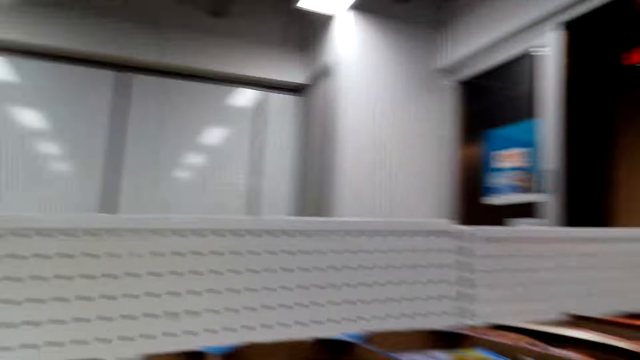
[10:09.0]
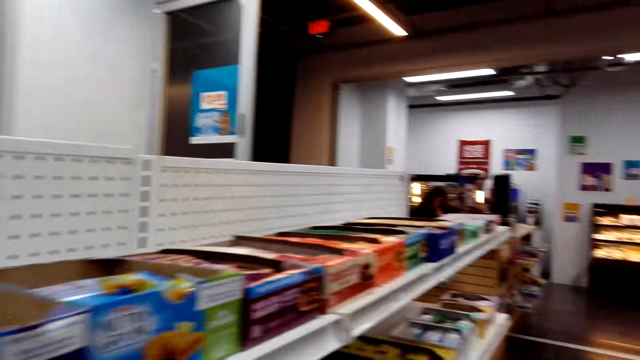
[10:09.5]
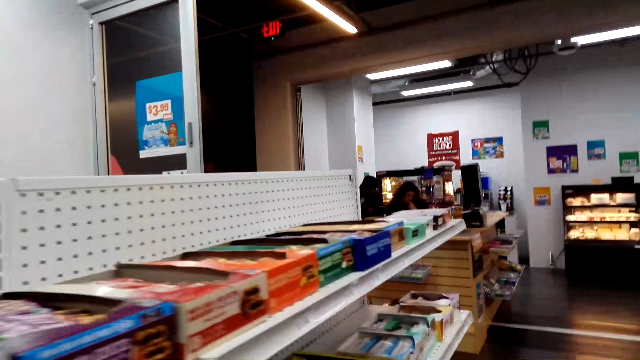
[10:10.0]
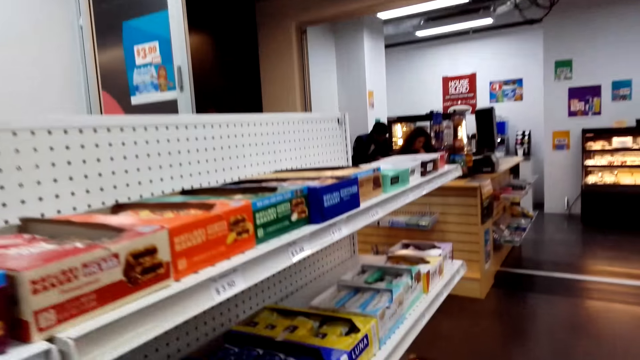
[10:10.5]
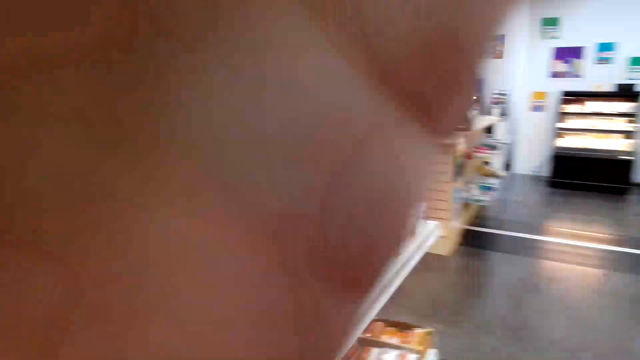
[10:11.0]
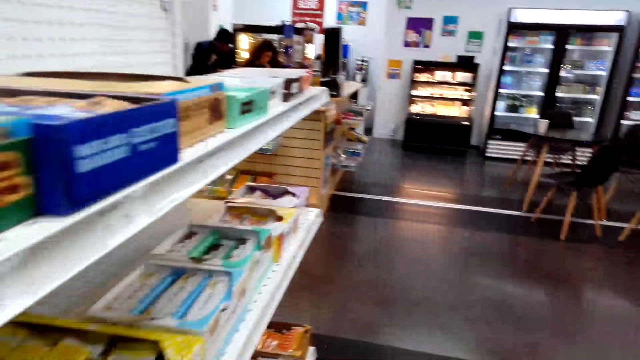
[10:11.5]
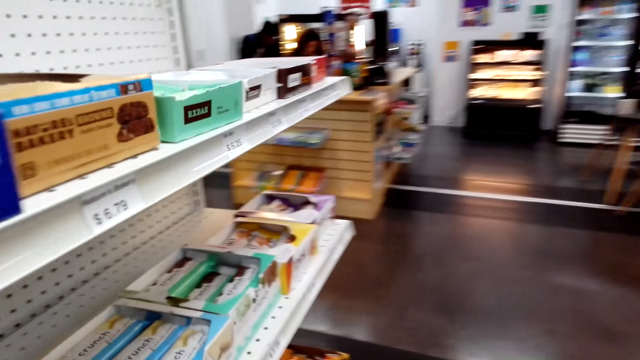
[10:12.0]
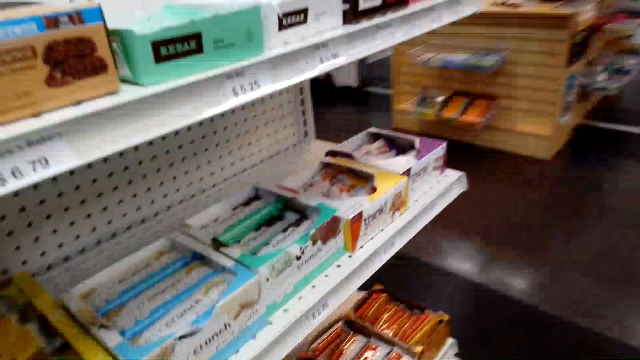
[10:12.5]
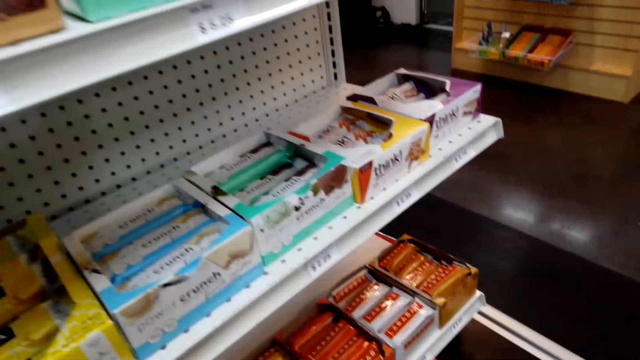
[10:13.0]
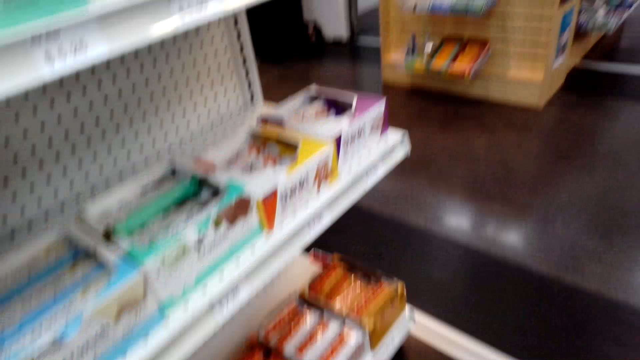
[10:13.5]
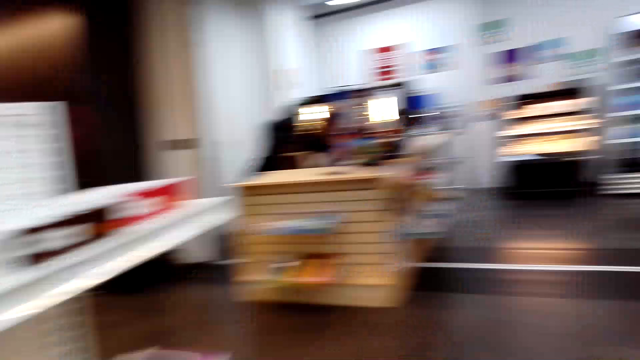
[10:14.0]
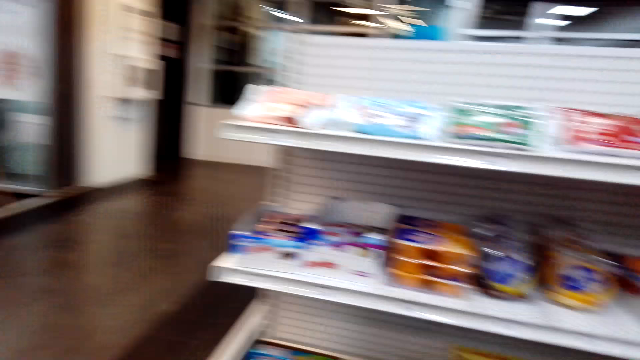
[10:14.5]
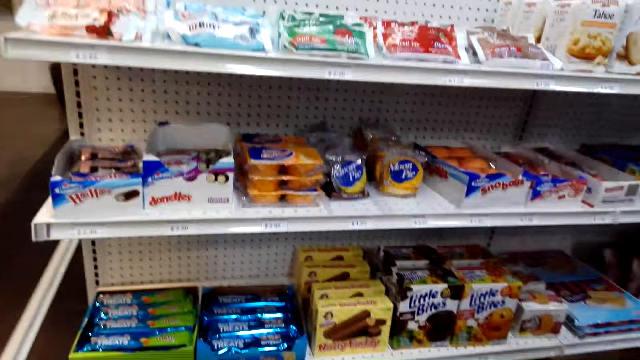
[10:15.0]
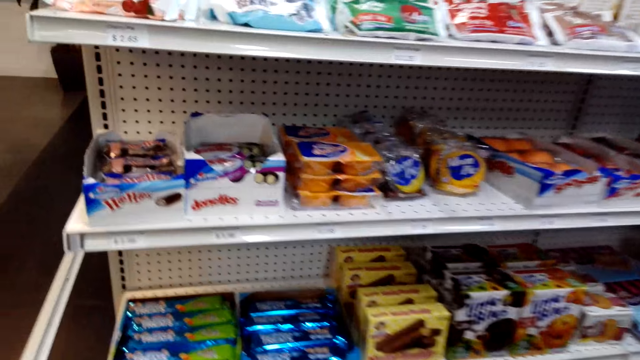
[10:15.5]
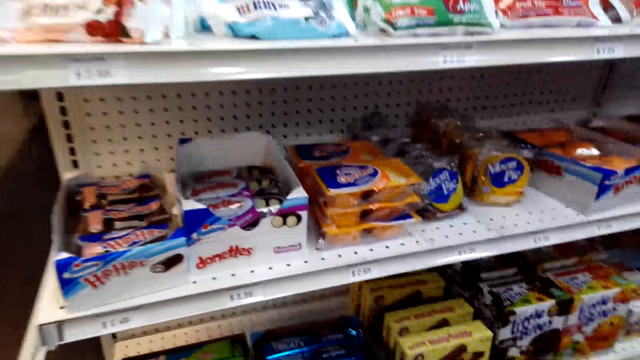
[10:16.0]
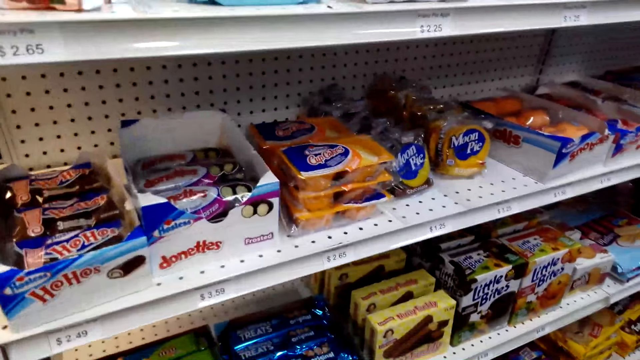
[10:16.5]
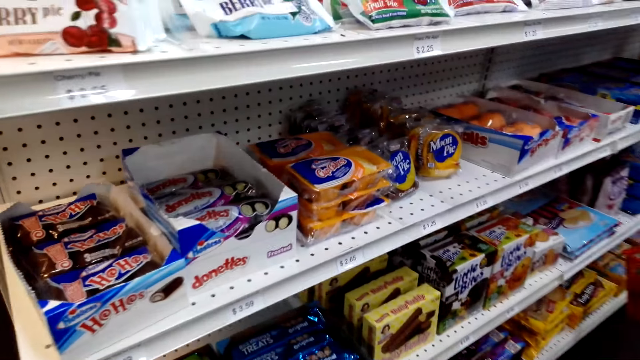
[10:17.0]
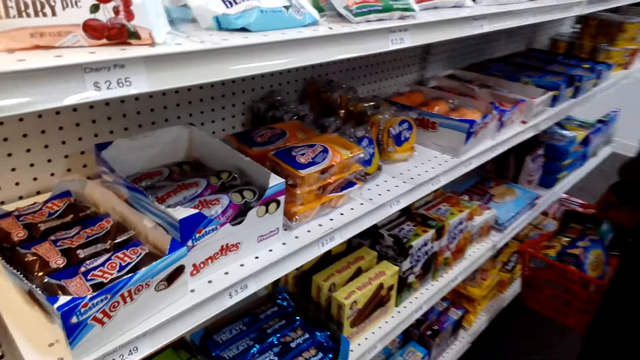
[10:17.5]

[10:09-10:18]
The camera wearer walks around.

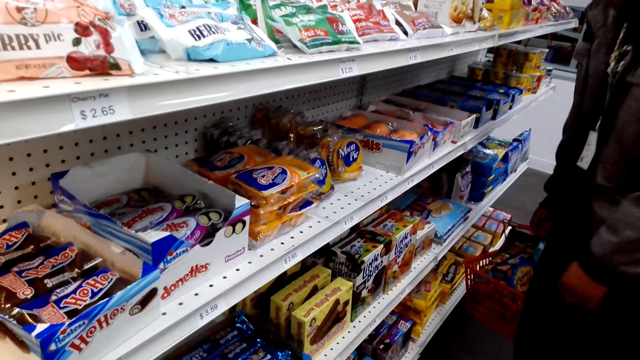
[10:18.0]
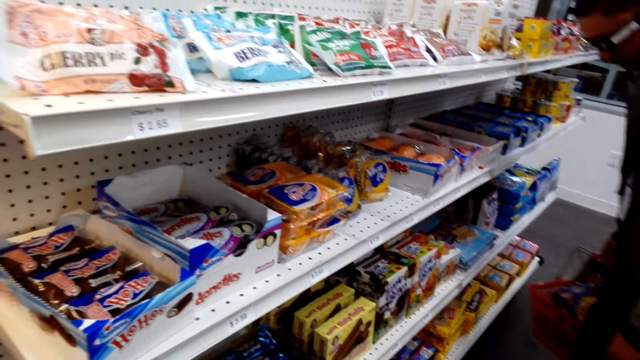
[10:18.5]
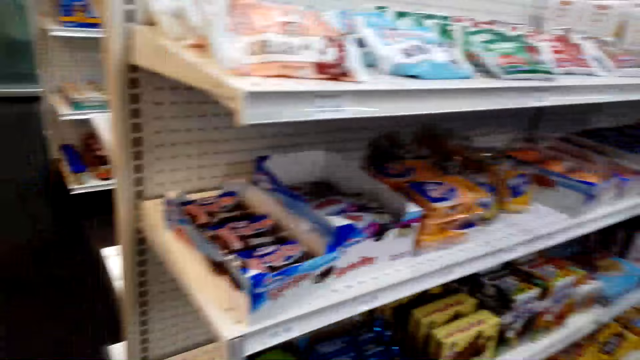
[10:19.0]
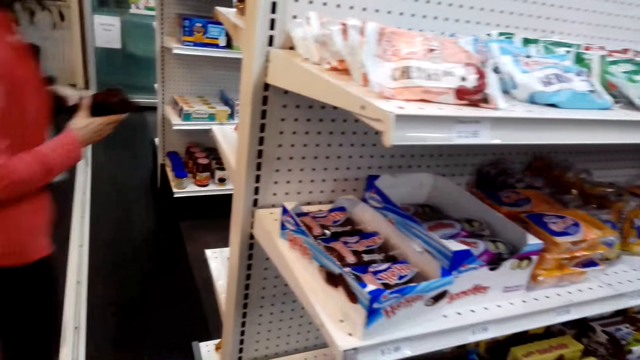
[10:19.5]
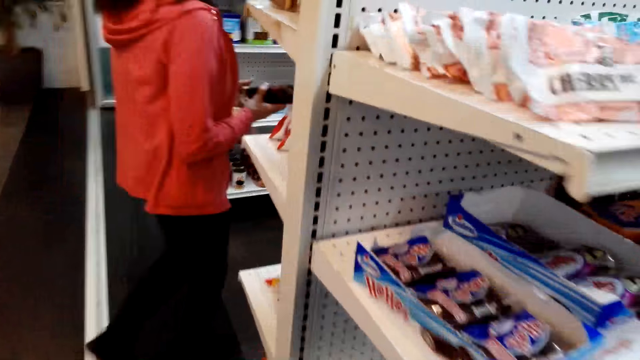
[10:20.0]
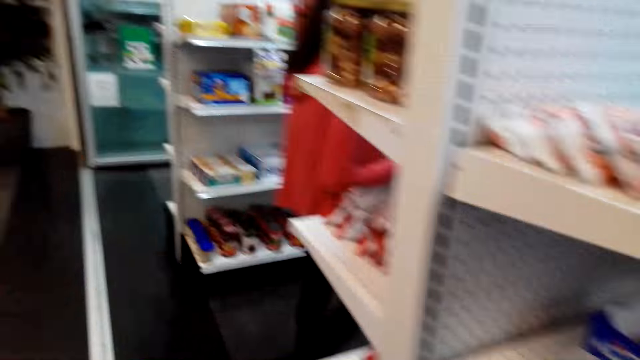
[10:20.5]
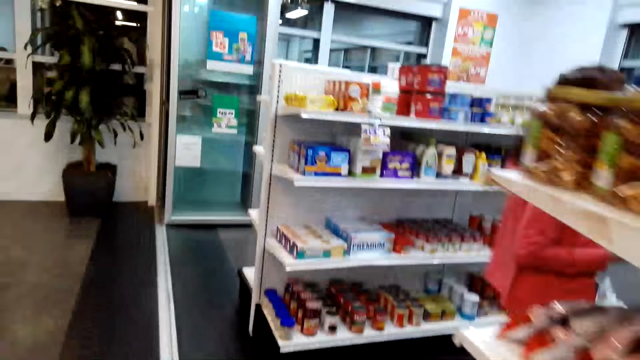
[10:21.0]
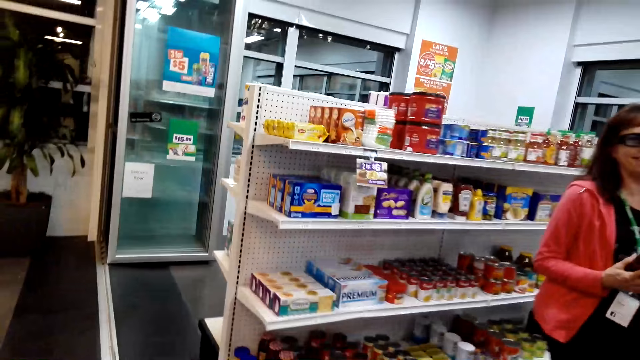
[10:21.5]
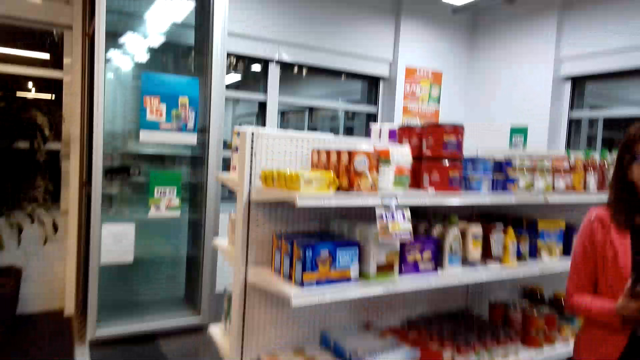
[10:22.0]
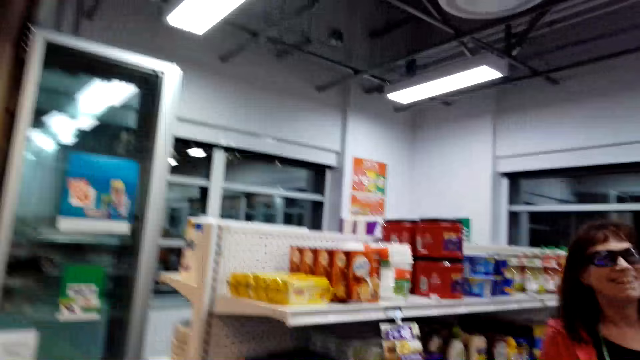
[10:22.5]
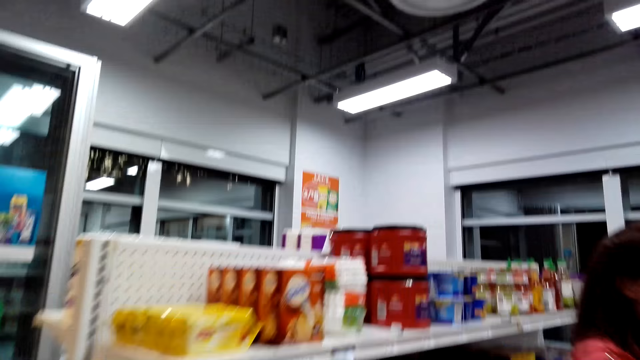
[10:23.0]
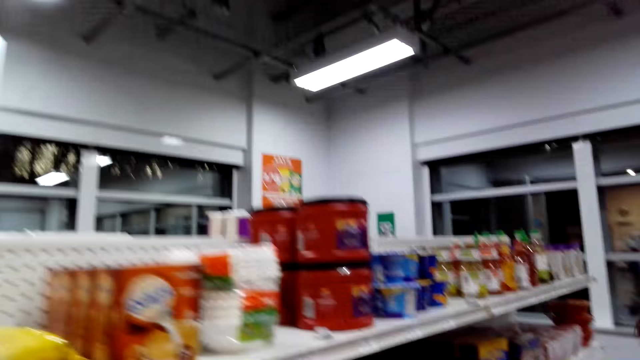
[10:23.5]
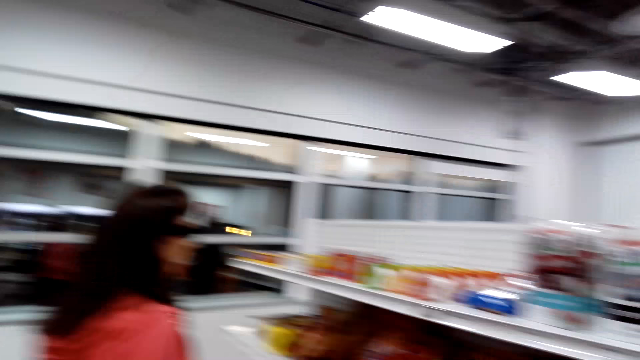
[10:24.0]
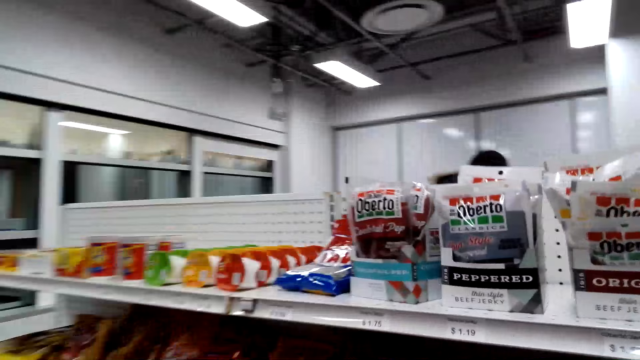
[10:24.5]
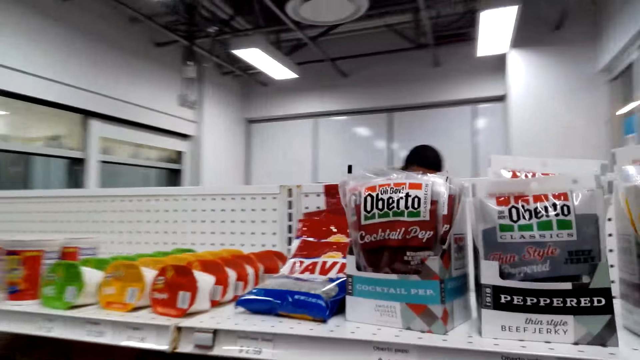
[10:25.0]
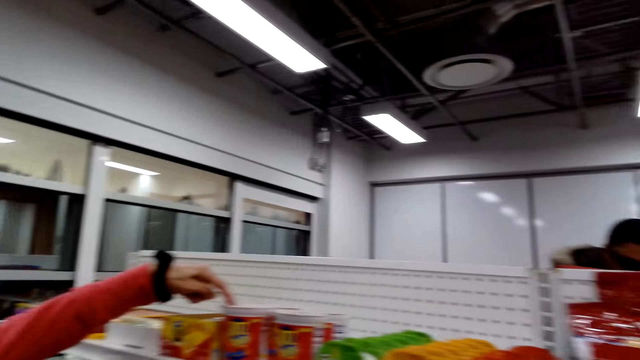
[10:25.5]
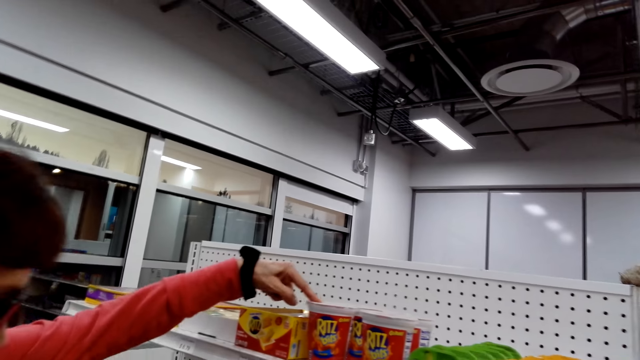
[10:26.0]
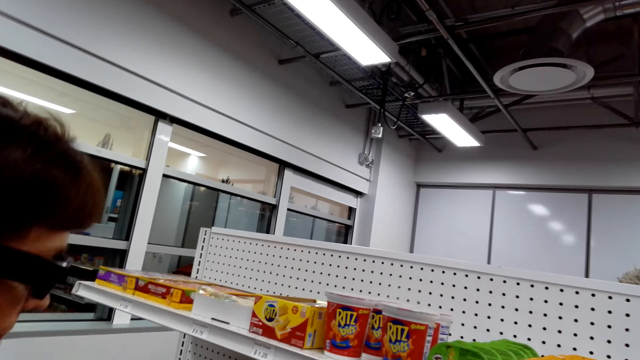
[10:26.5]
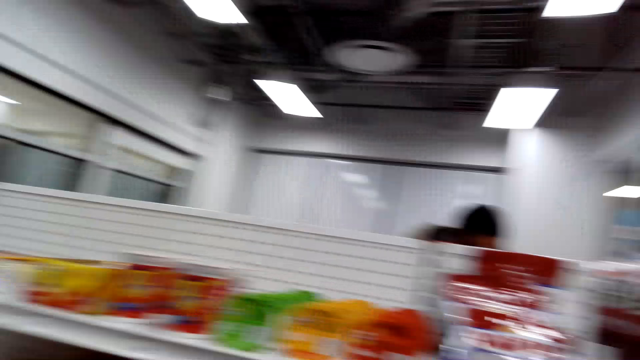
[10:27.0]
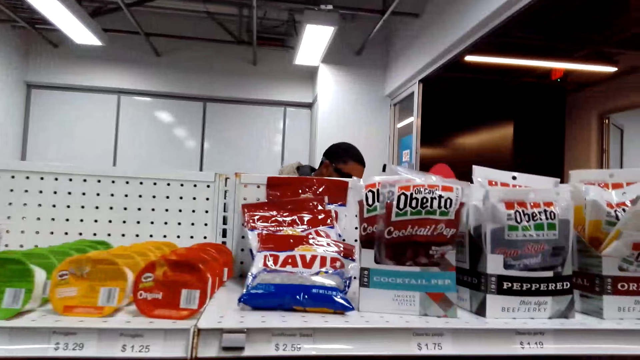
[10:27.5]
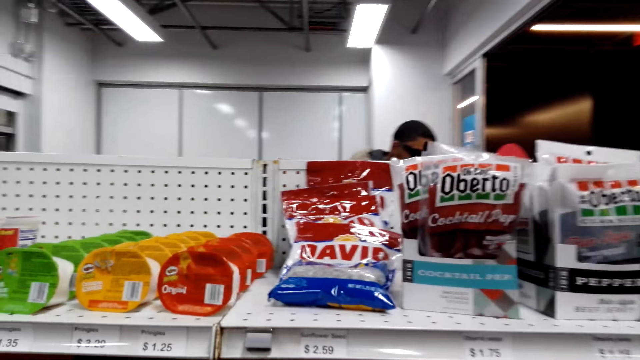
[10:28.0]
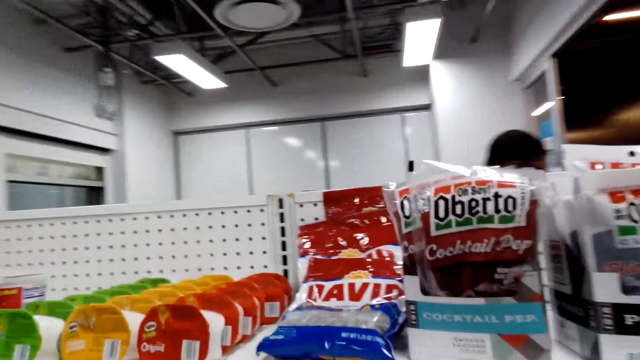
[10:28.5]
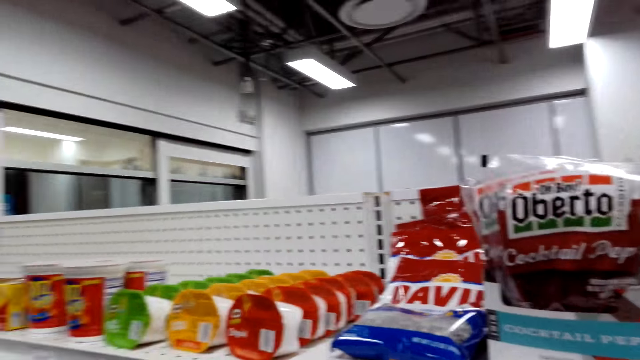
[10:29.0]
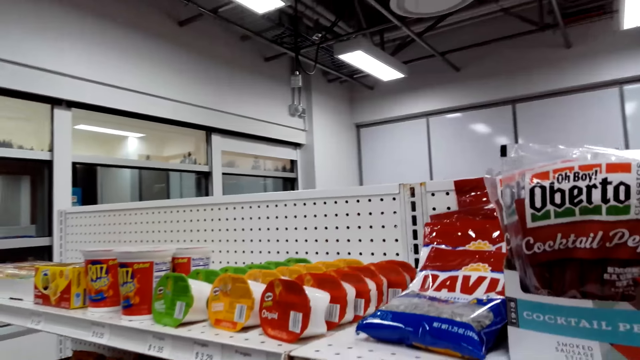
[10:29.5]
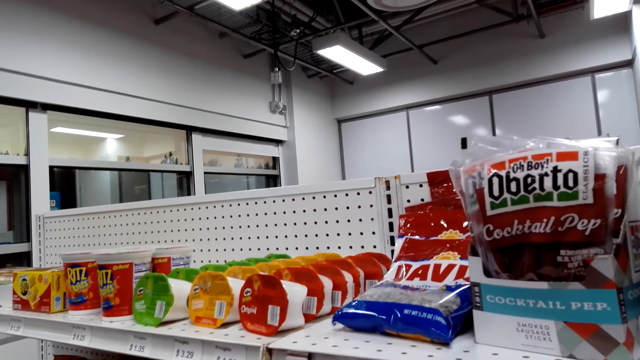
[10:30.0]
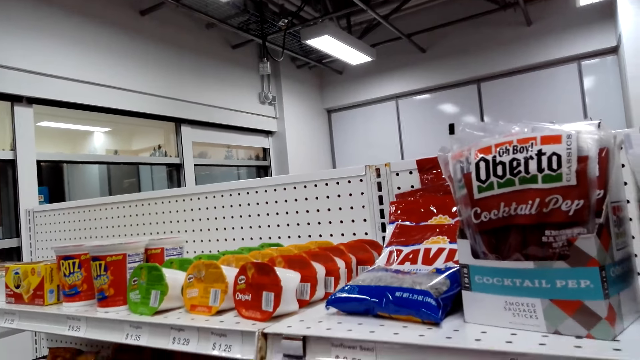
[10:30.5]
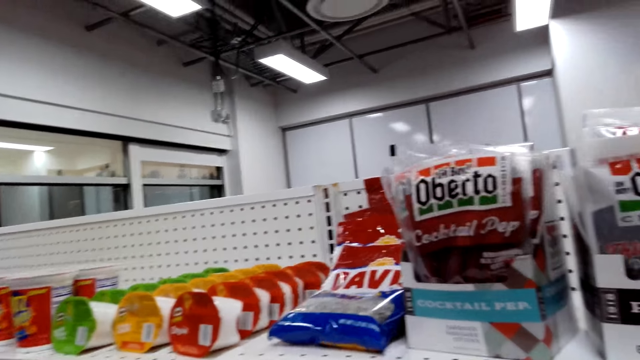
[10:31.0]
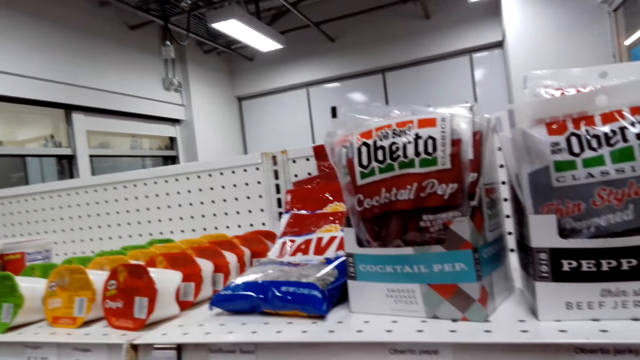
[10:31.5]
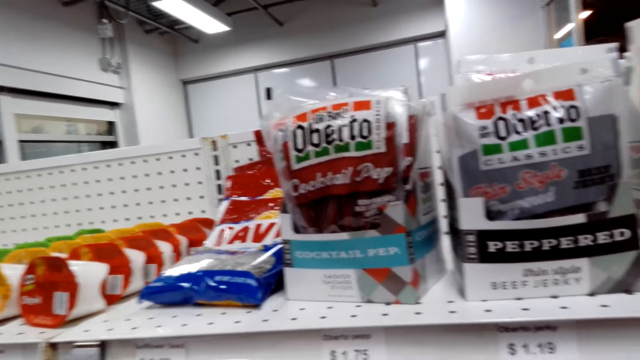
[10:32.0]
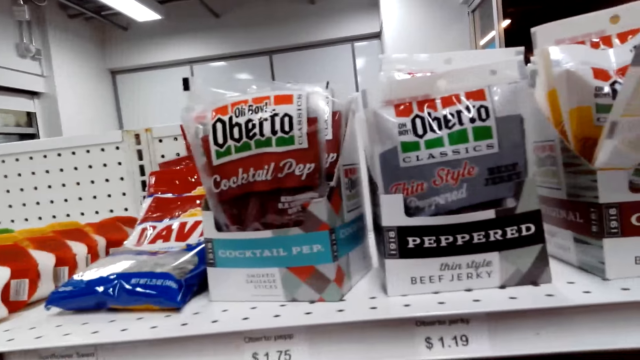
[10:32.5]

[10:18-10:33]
A lady walks around. The camera wearer looks around. The lady points at something. The camera wearer touches something.
